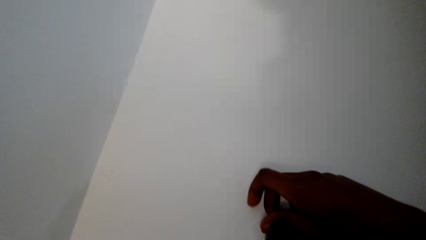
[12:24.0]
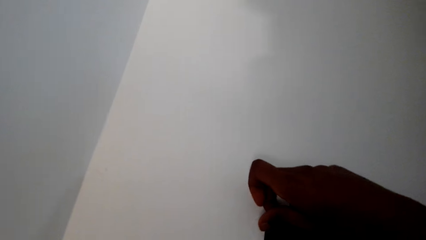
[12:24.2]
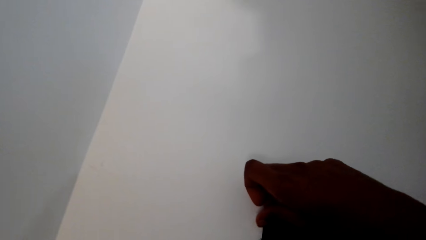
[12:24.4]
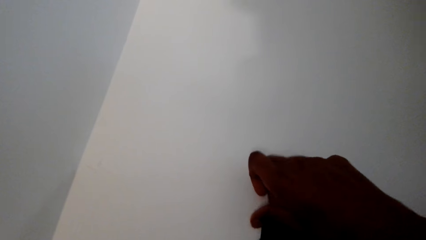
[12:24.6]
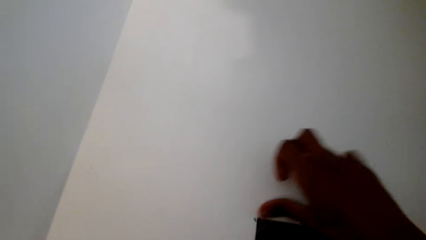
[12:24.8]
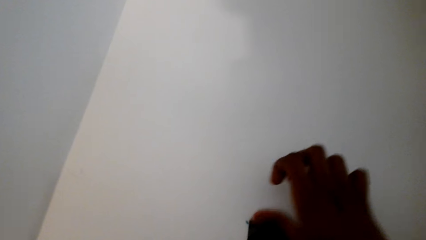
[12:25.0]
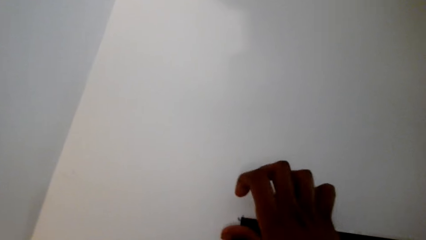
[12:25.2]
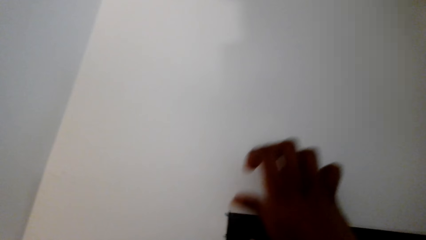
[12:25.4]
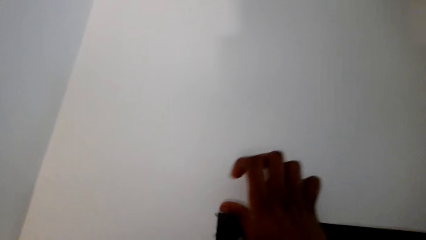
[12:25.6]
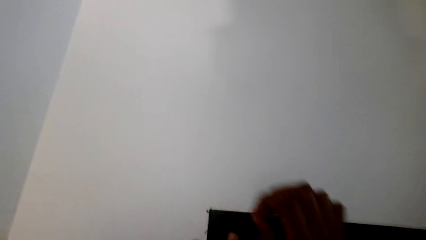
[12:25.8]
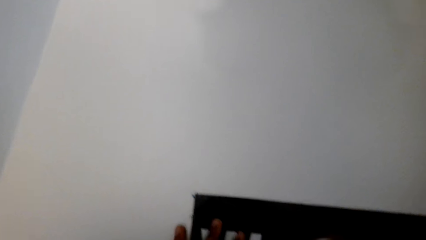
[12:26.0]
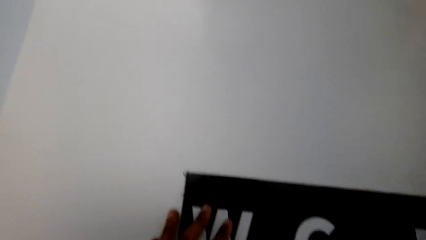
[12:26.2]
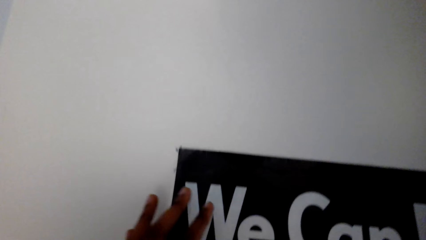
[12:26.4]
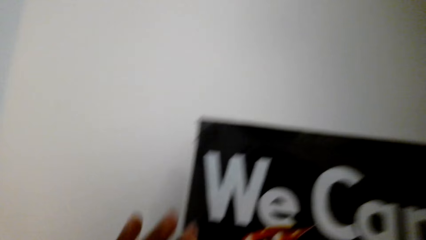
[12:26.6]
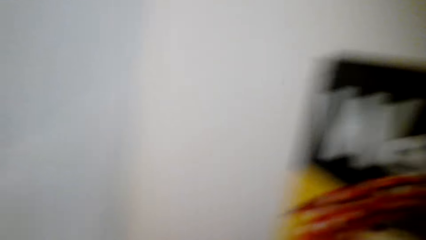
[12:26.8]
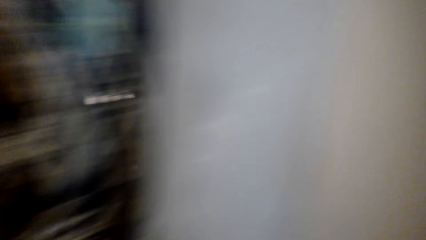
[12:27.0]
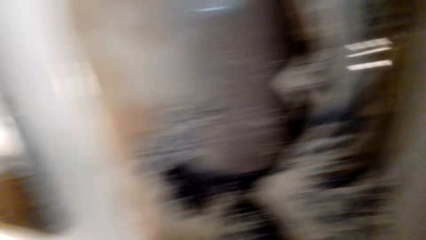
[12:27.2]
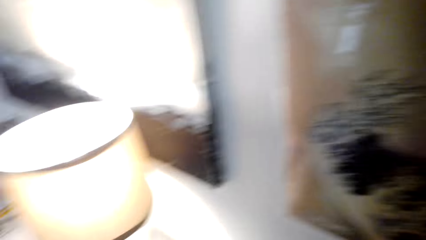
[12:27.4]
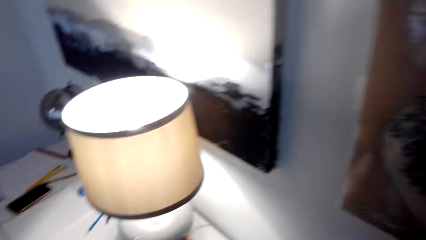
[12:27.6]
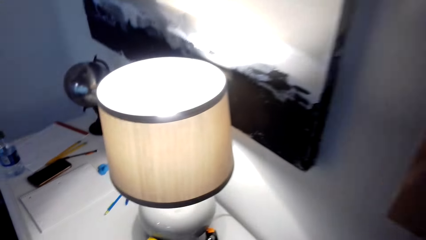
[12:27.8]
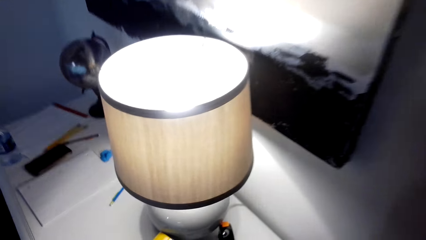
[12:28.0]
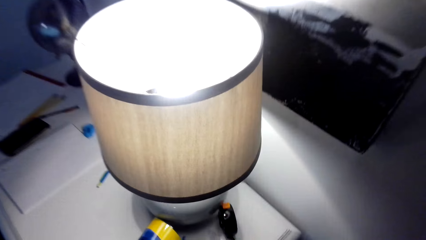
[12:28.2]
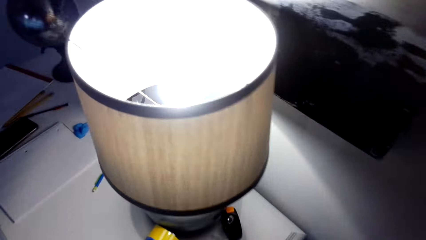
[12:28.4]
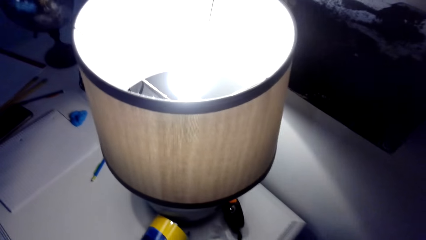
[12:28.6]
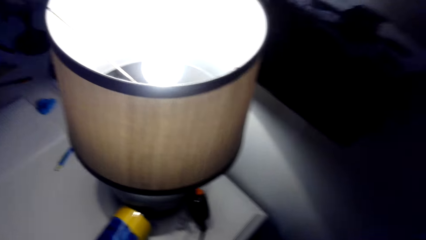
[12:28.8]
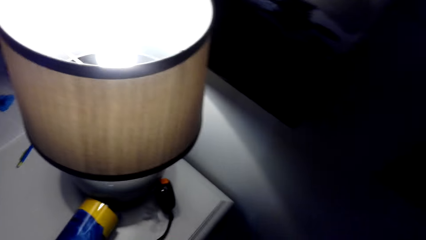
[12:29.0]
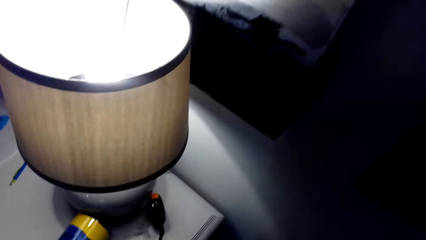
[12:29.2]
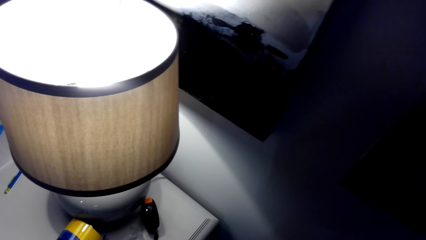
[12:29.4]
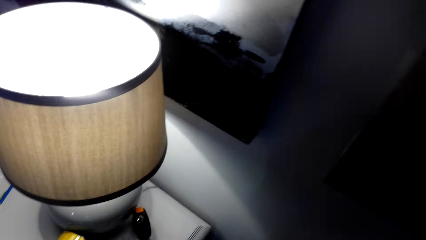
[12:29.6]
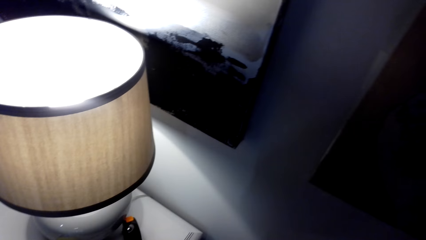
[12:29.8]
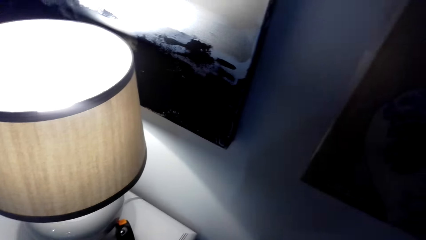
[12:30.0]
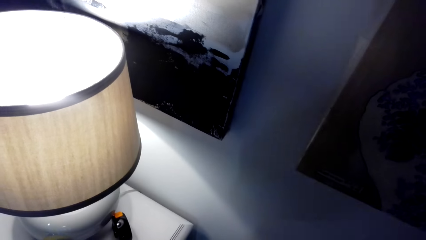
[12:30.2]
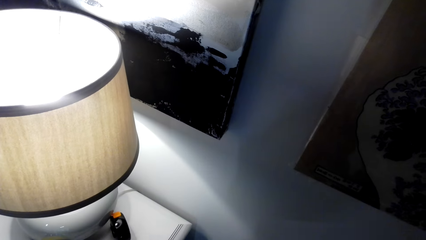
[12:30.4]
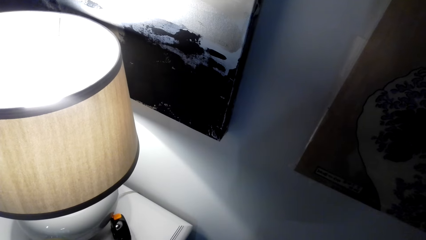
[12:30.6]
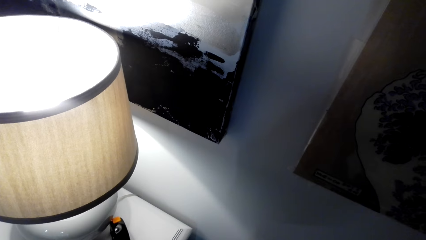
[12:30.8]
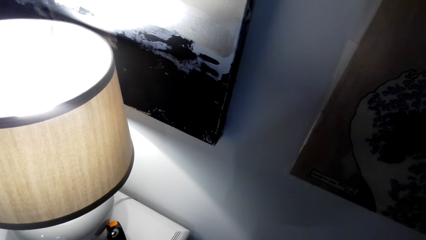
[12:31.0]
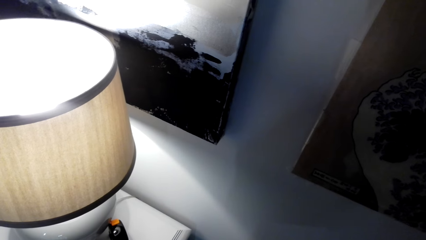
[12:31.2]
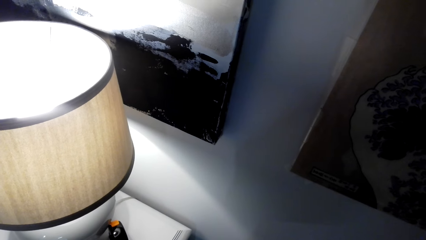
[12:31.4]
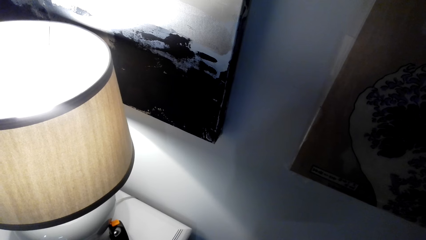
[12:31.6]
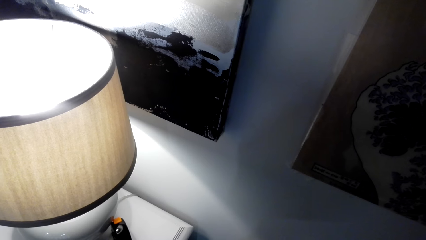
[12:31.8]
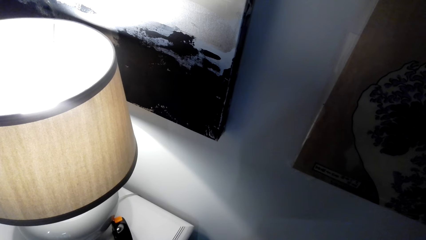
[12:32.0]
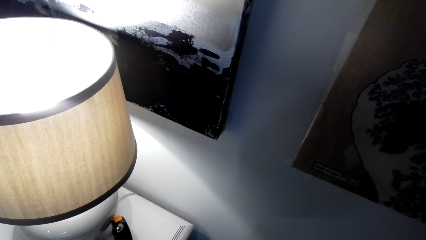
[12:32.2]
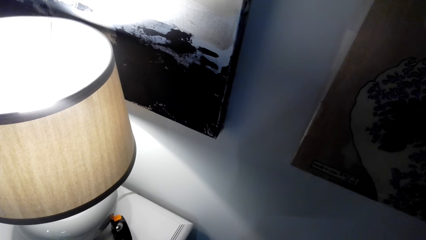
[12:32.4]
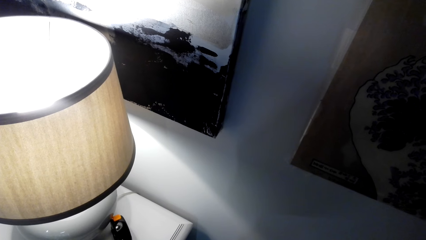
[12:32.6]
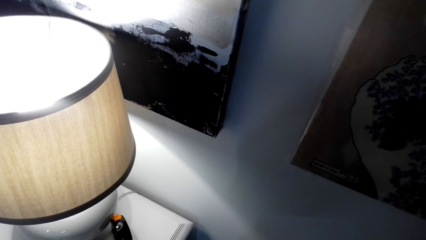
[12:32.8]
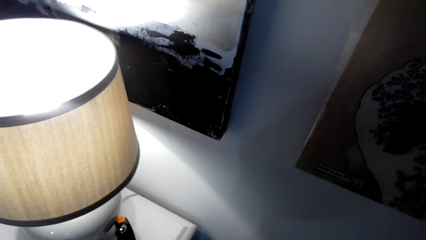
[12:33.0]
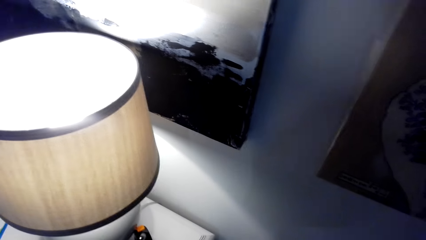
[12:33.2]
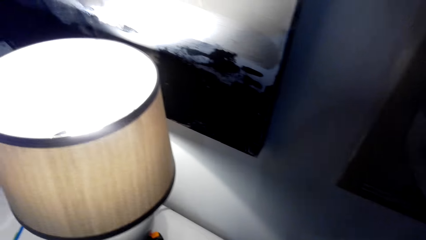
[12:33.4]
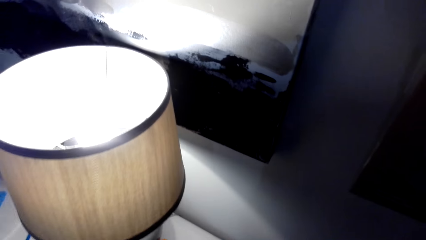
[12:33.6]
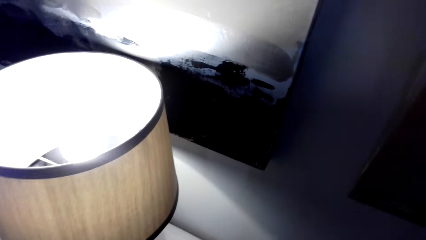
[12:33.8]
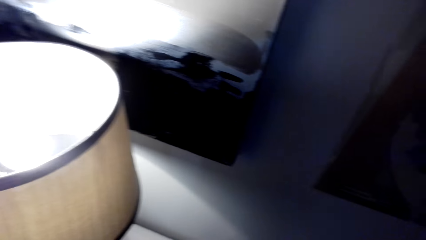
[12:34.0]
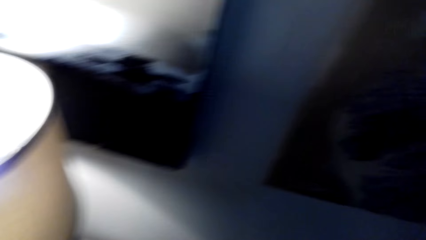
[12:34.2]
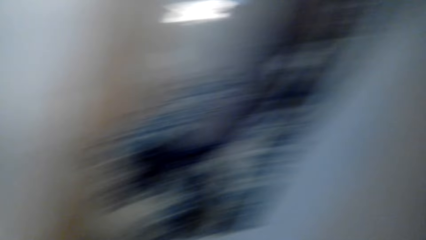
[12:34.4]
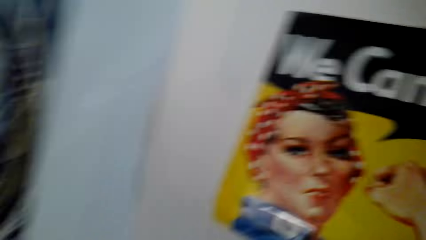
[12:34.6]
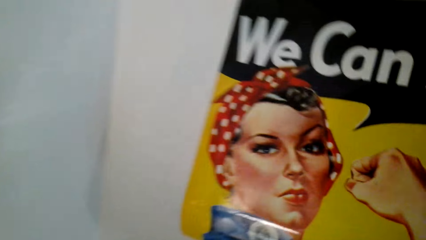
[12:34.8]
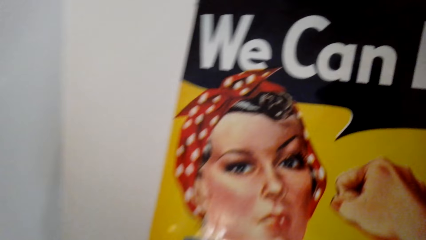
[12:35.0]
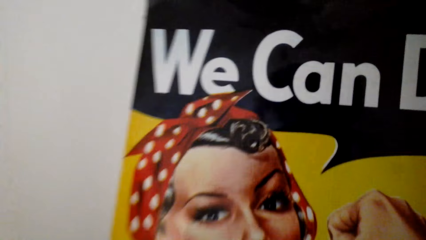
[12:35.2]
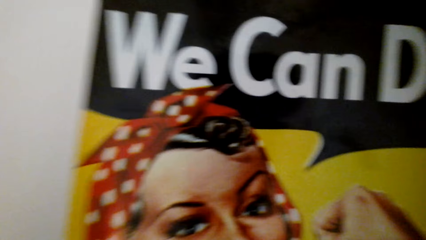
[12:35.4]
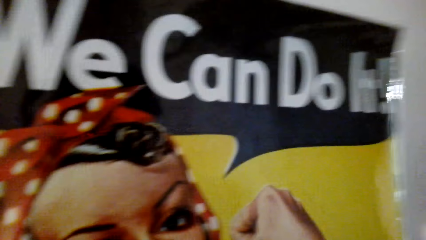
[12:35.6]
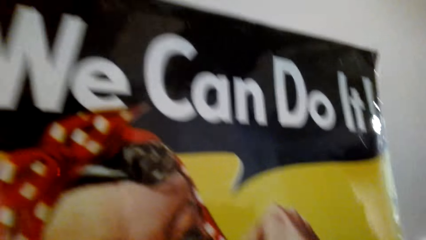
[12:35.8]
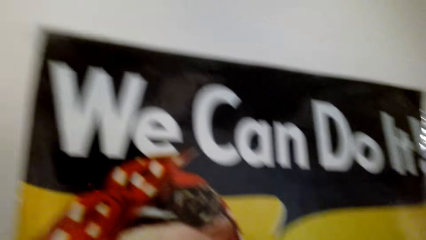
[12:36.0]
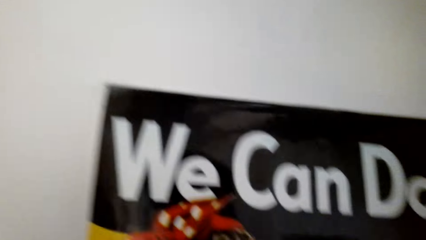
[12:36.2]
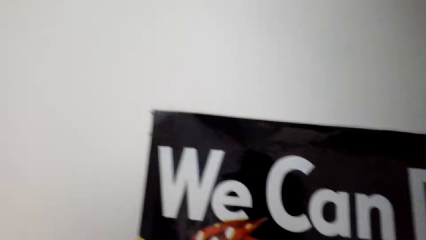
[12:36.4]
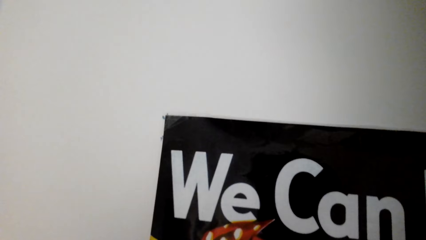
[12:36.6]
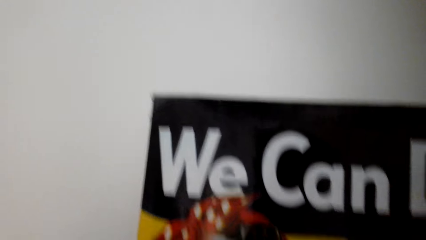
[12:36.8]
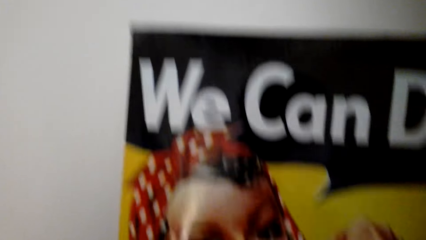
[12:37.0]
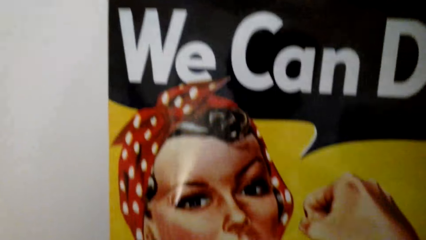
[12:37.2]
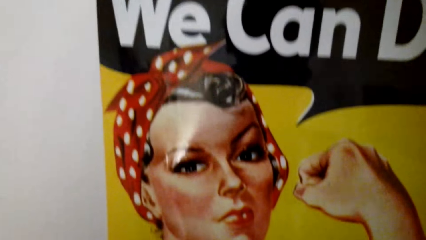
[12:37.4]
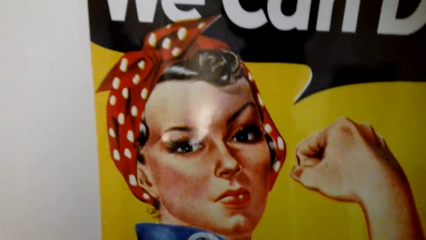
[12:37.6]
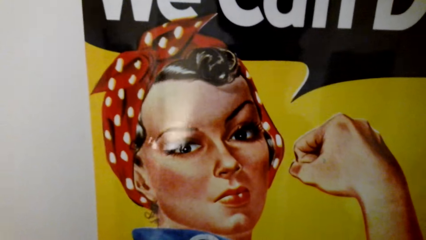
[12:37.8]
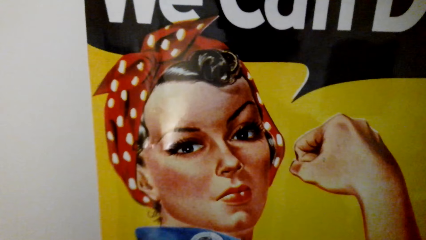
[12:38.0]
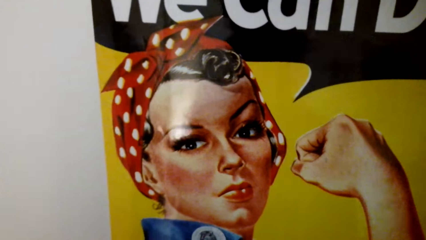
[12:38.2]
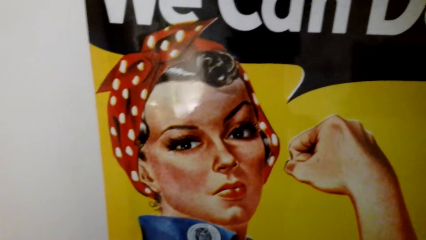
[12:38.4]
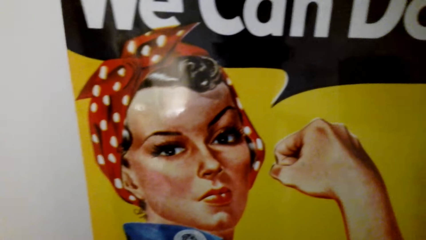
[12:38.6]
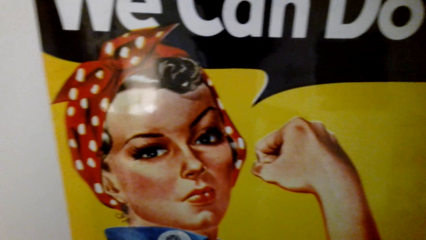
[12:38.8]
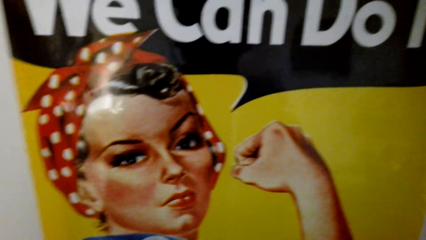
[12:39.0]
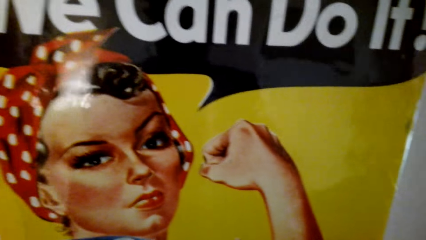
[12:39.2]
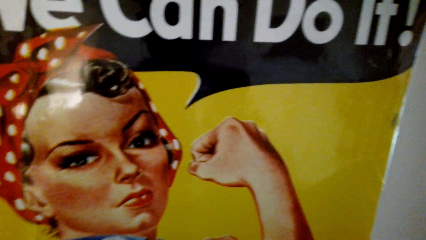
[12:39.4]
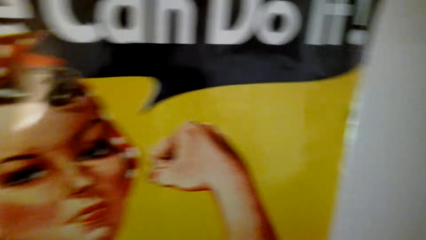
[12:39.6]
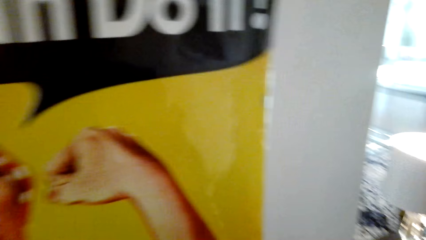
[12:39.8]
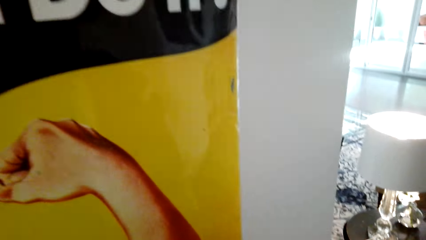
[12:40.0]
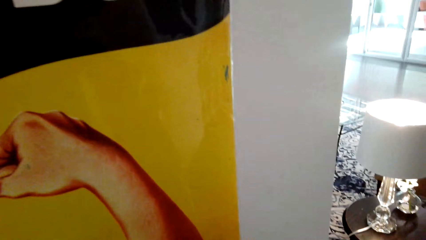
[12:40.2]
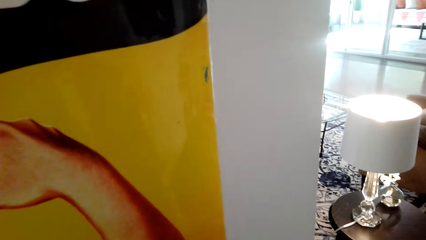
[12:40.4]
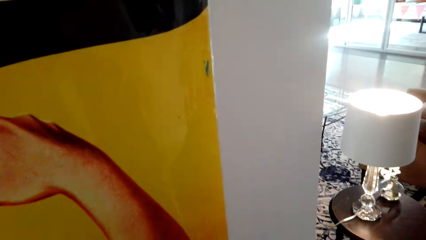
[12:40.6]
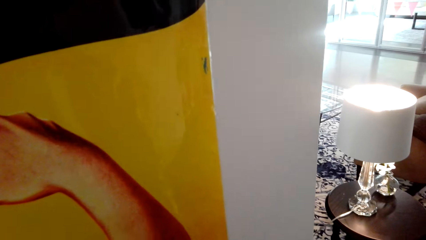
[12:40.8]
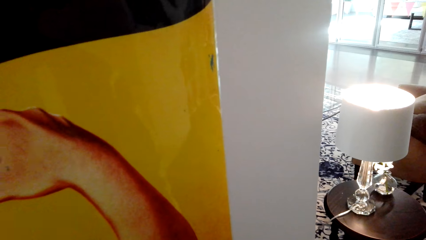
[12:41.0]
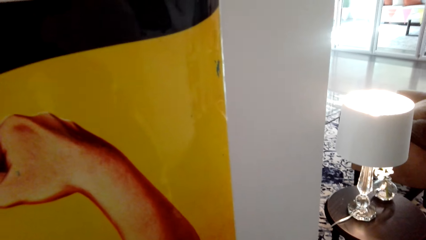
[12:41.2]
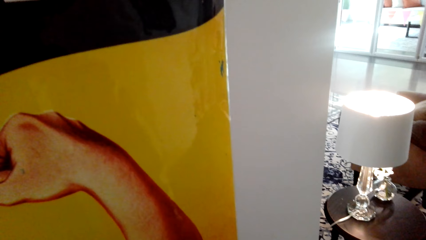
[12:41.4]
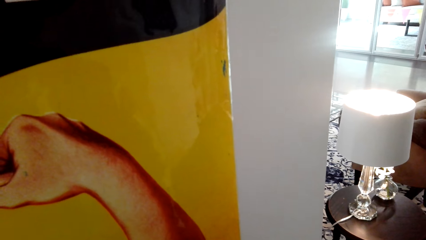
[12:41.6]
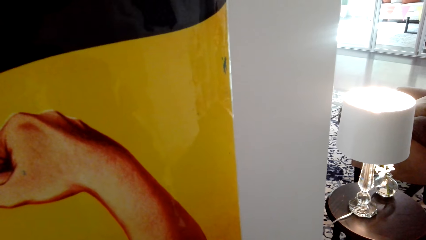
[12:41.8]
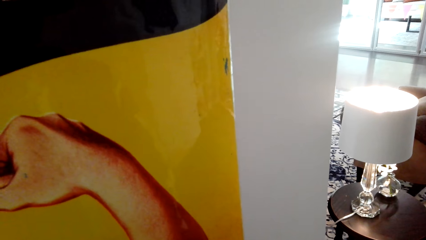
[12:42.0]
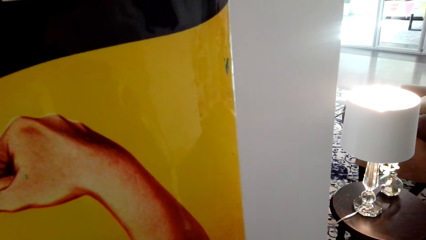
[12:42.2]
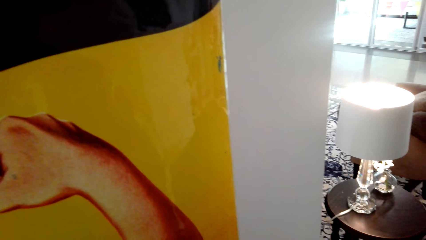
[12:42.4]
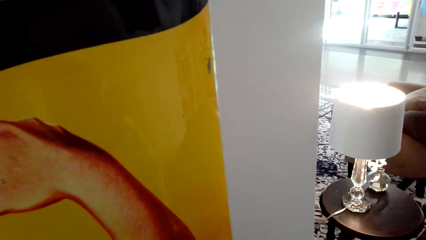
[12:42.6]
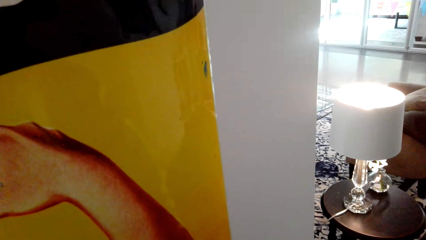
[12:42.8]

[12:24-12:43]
The camera wearer walks around the room. They look around. They look around again.
